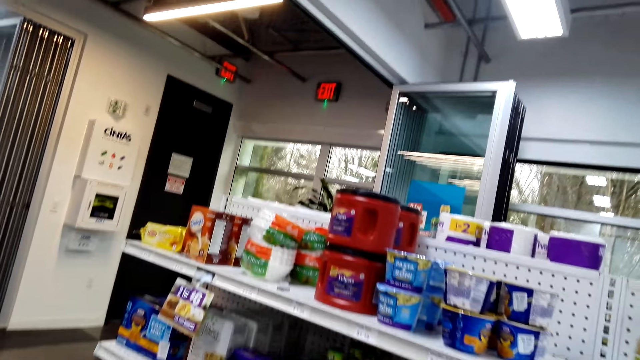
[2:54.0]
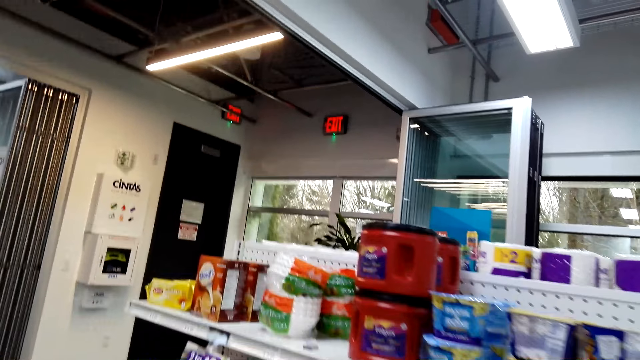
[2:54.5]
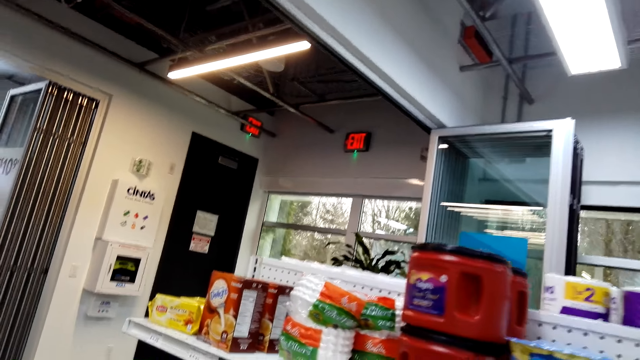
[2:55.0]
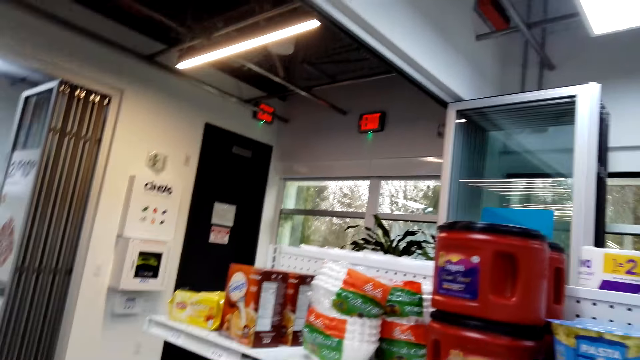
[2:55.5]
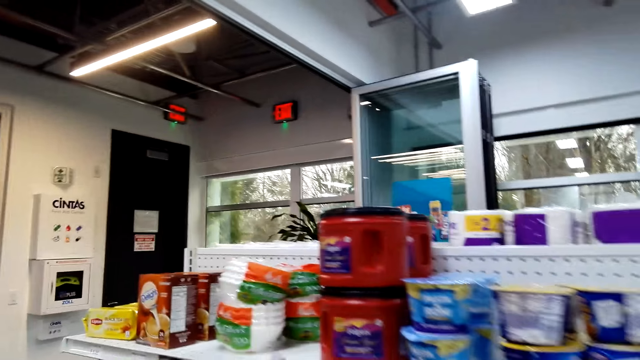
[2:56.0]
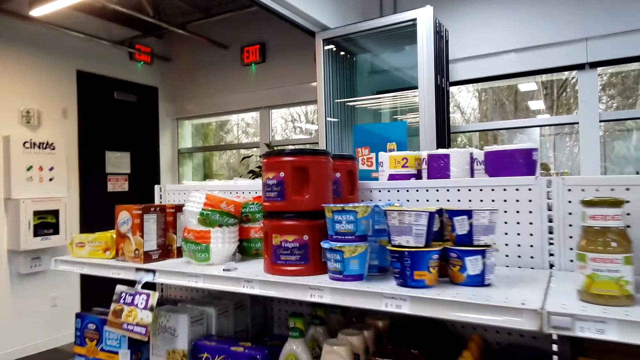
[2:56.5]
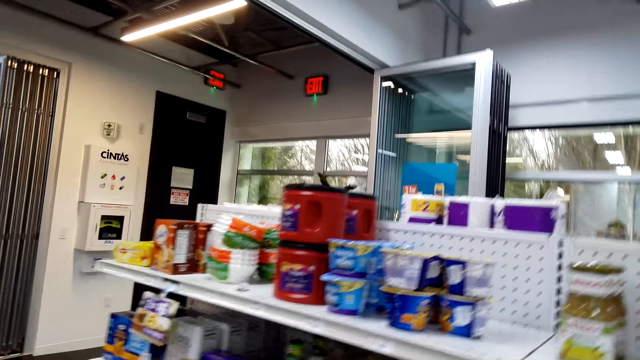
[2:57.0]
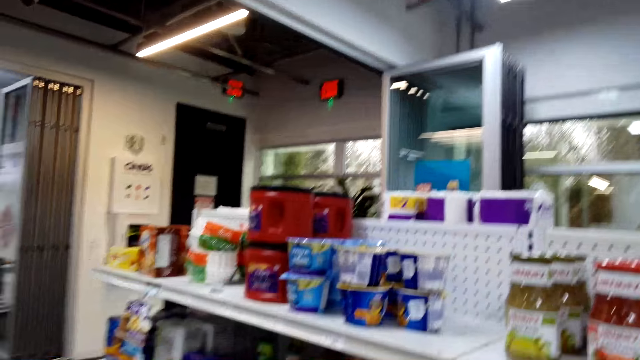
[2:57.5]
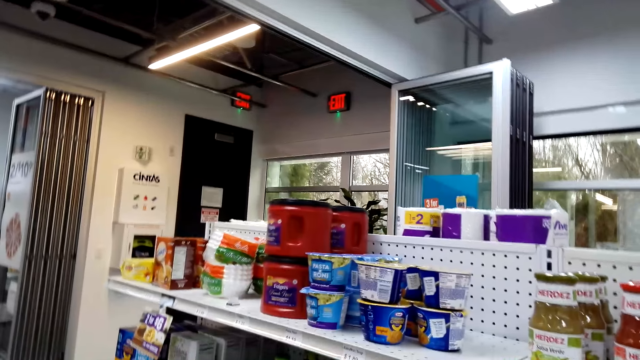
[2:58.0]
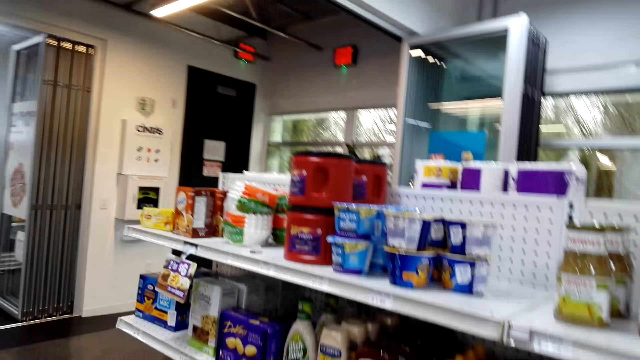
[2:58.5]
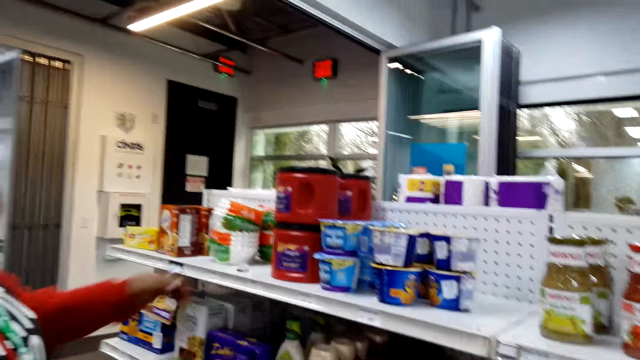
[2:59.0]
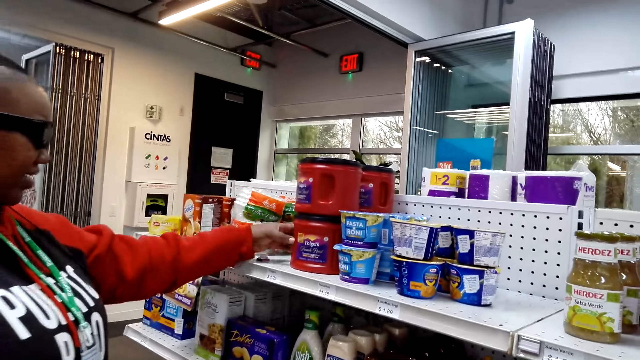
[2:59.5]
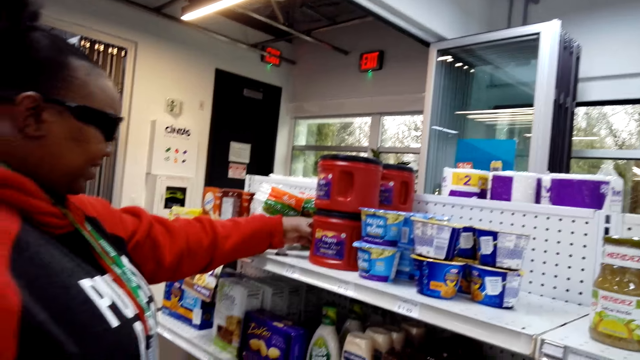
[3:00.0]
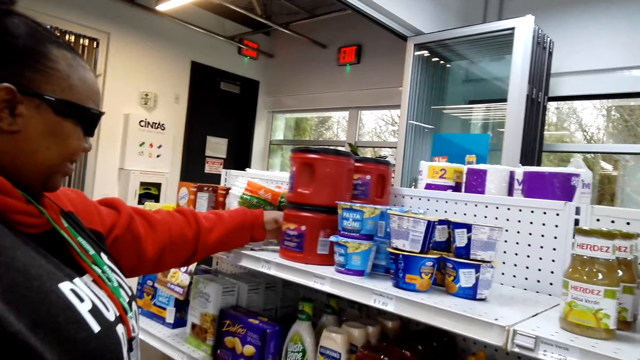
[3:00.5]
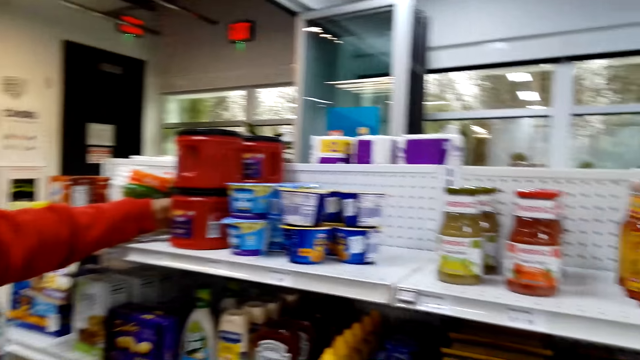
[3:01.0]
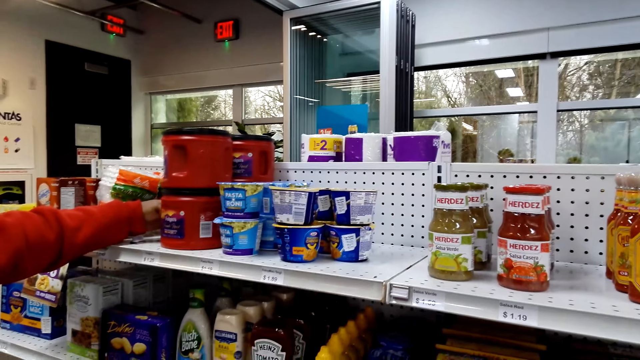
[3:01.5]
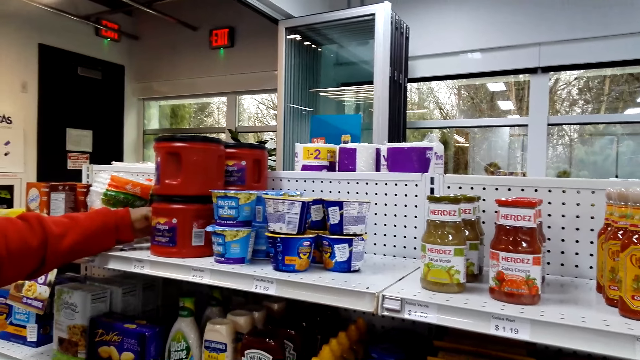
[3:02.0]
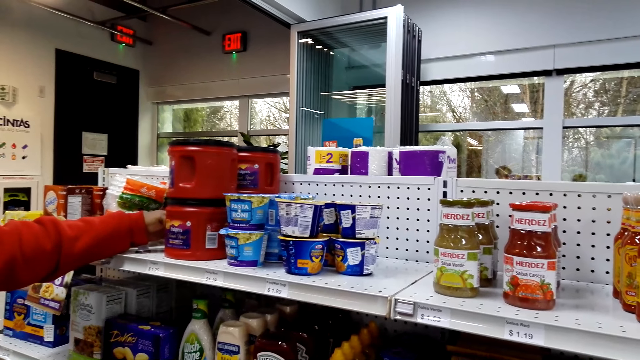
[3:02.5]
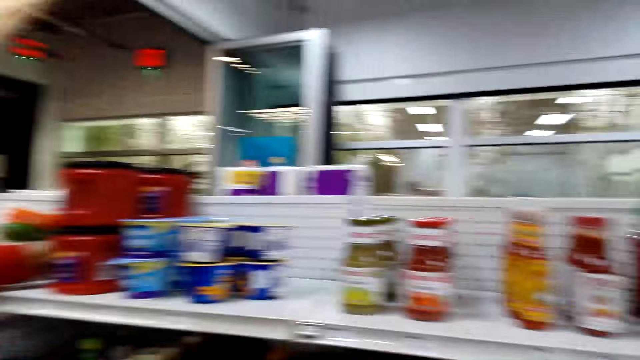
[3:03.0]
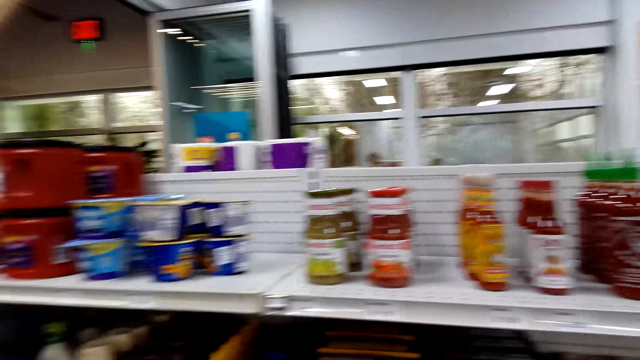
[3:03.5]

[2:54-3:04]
A woman touches a container of coffee.

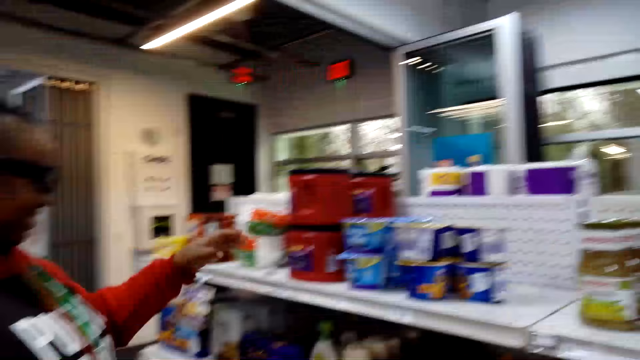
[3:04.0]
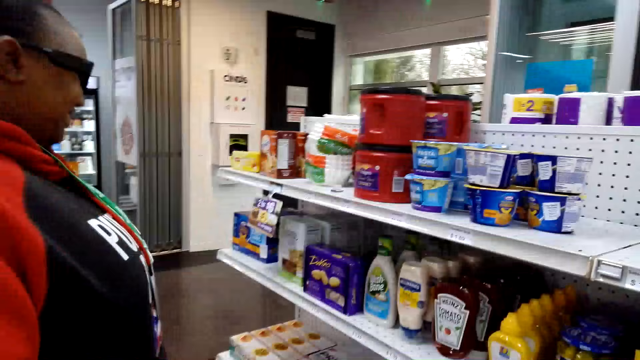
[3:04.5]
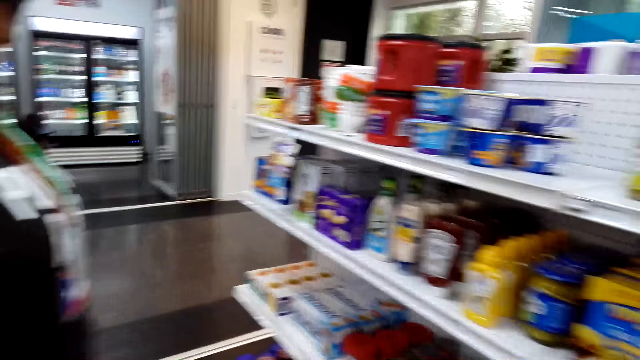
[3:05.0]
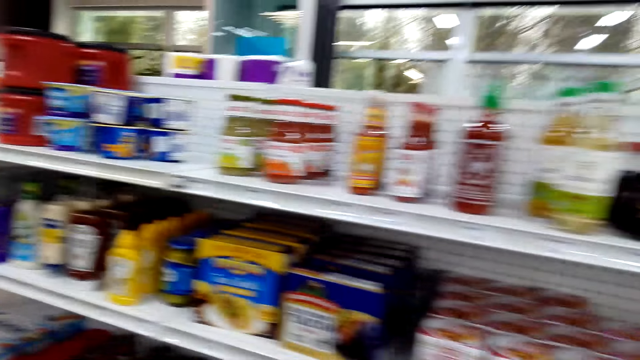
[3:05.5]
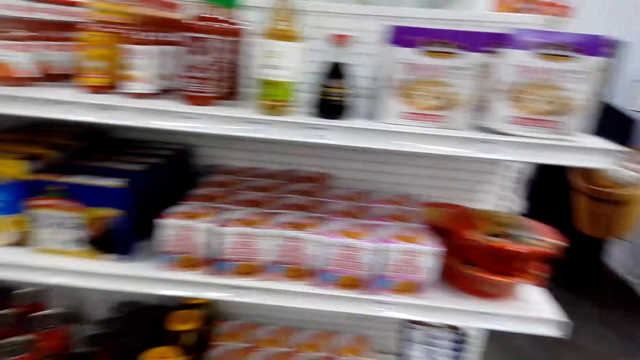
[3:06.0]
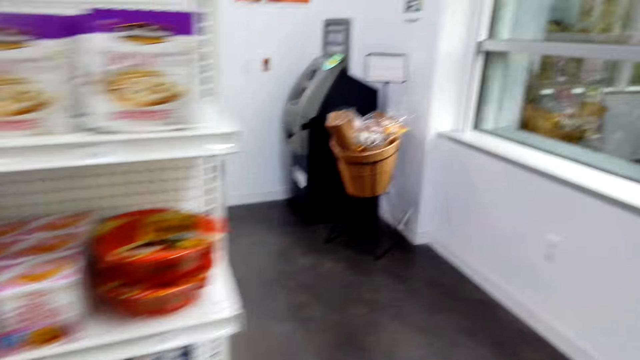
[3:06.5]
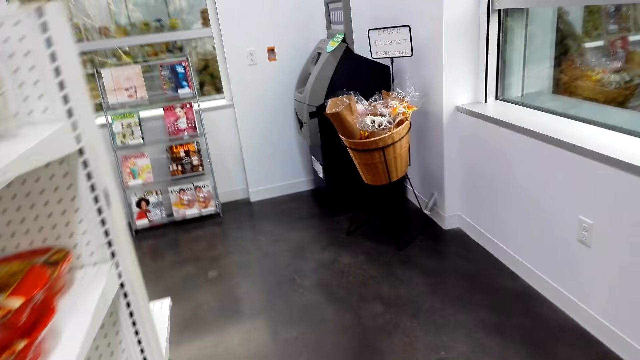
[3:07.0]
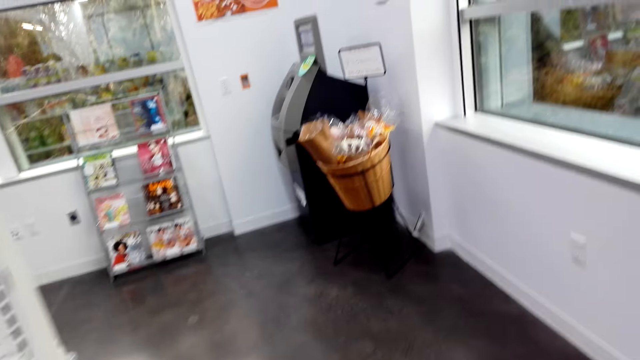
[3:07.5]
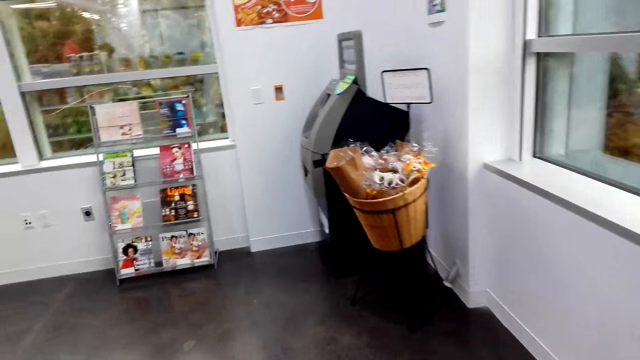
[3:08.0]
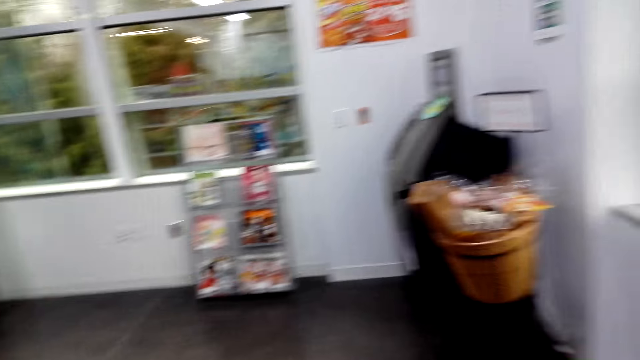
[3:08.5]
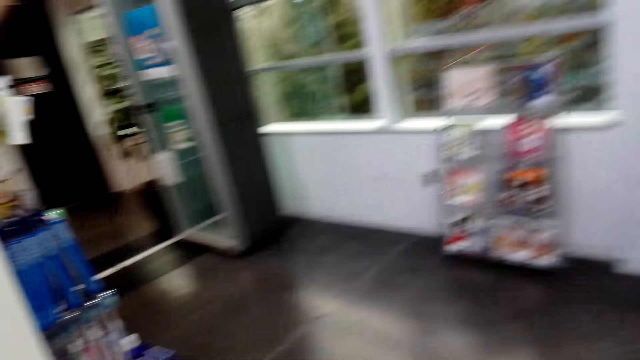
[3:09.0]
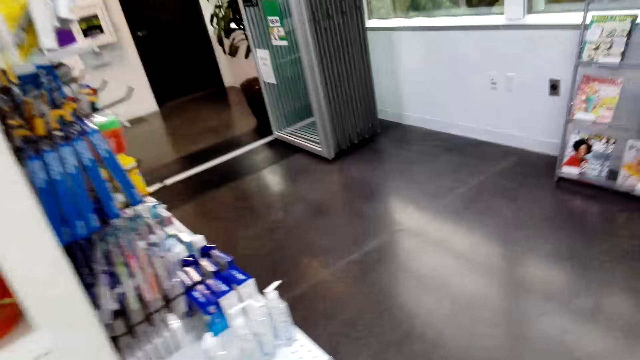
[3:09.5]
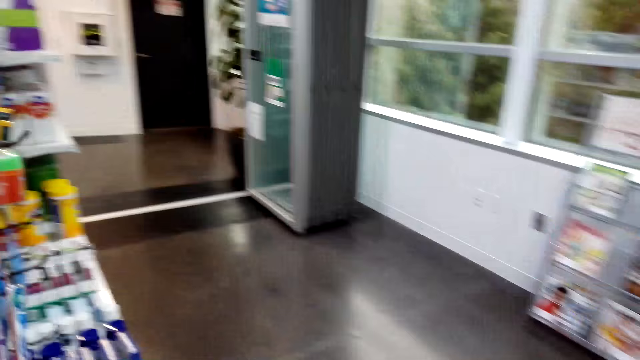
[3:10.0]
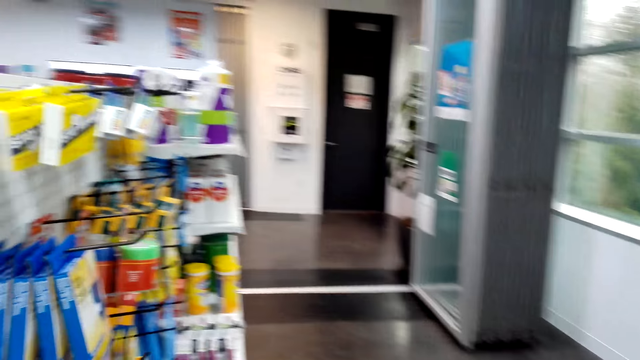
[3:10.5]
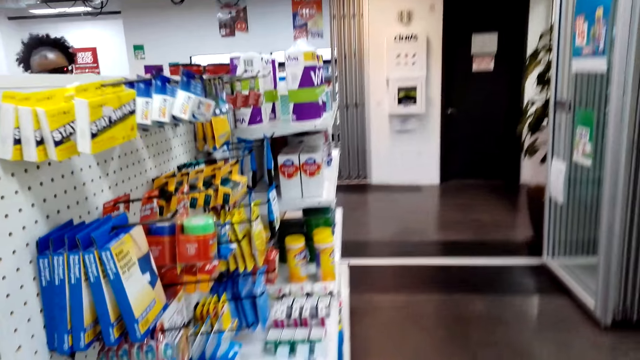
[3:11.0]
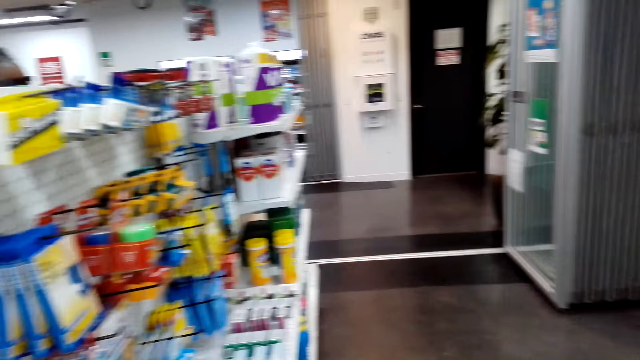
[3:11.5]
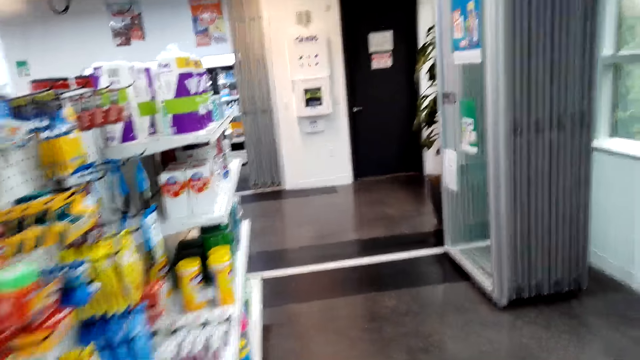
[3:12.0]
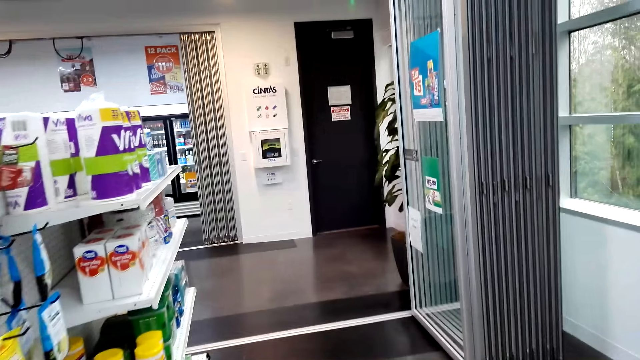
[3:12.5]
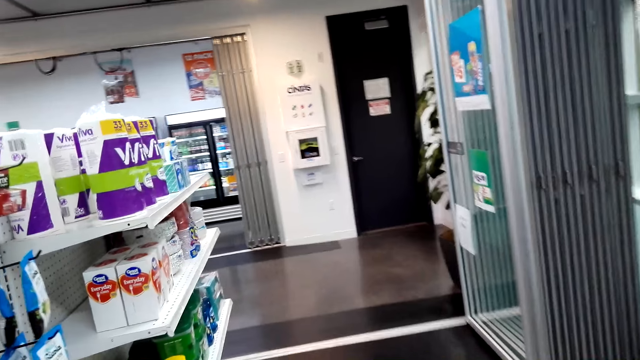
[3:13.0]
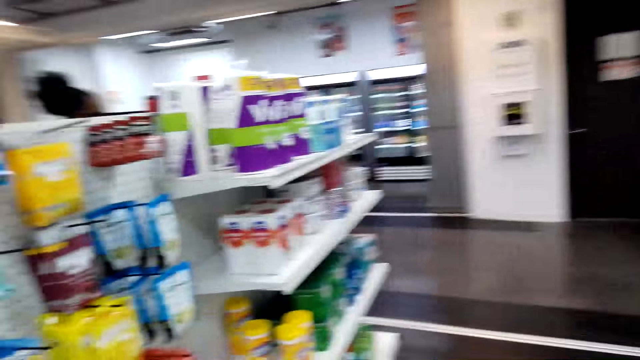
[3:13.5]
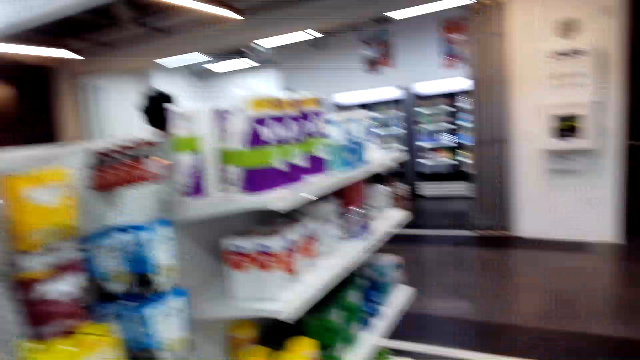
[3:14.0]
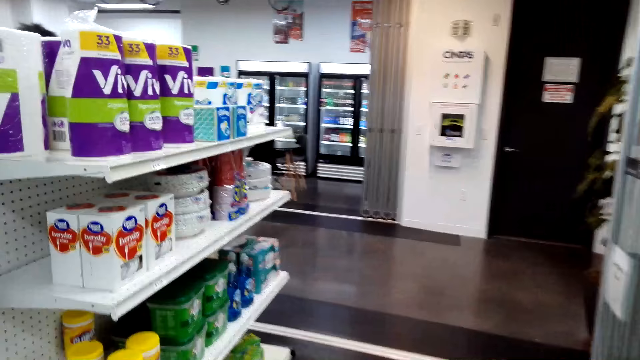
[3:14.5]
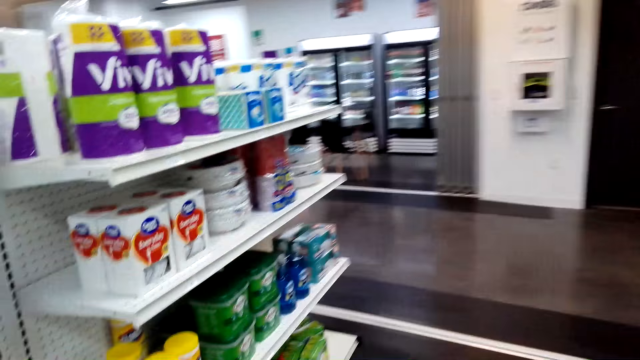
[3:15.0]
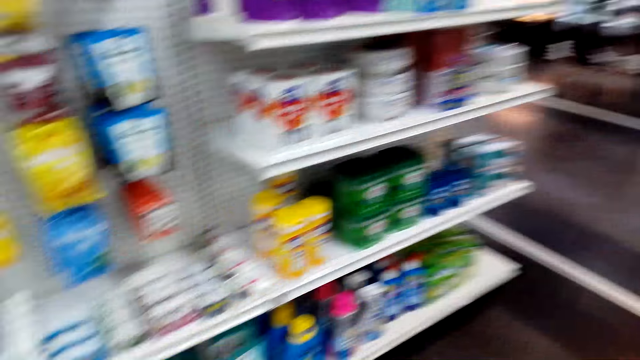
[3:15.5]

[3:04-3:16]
The camera wearer walks around the supermarket.
